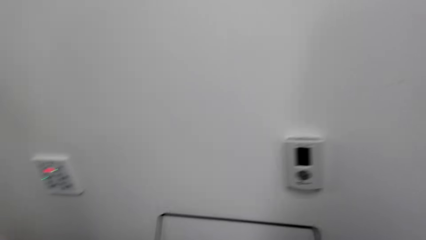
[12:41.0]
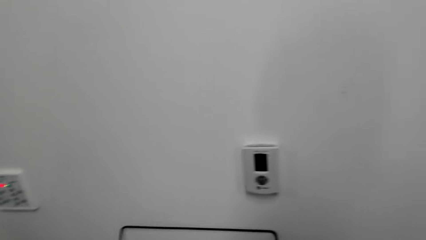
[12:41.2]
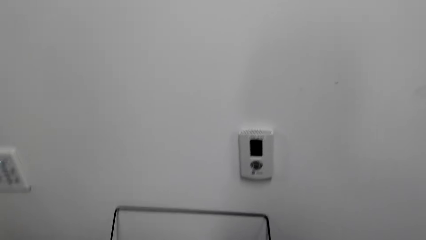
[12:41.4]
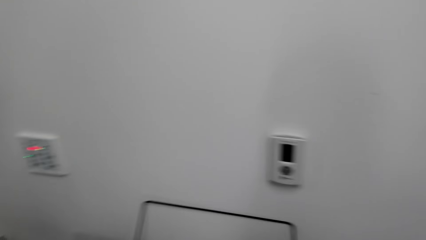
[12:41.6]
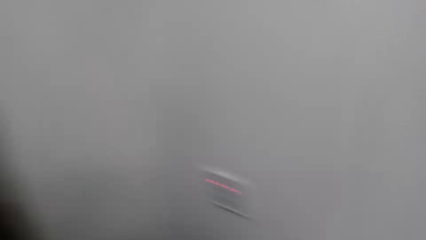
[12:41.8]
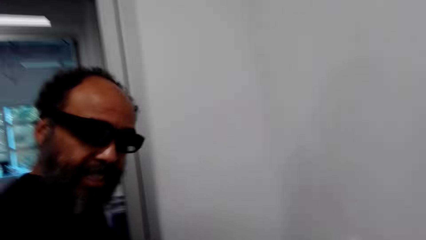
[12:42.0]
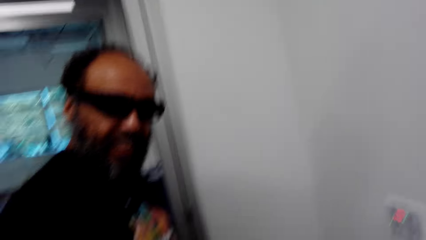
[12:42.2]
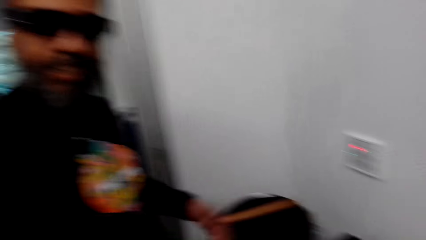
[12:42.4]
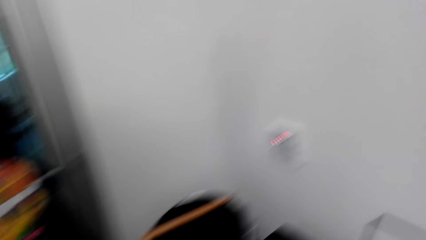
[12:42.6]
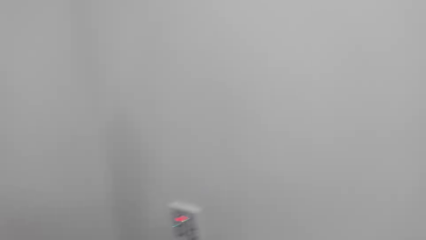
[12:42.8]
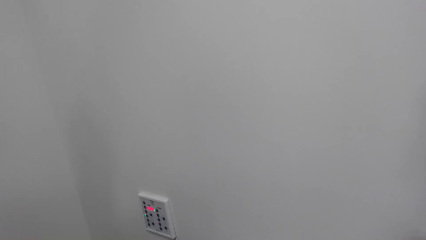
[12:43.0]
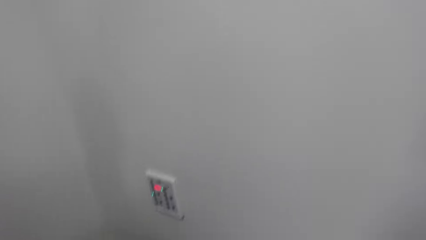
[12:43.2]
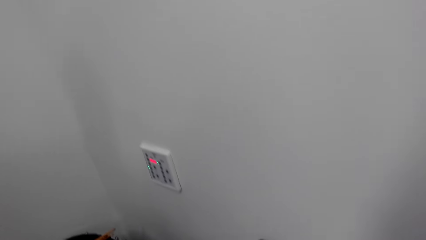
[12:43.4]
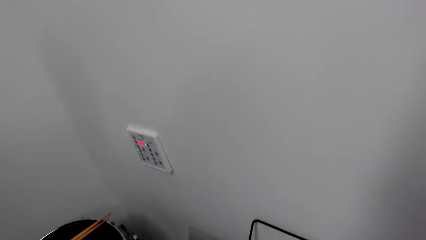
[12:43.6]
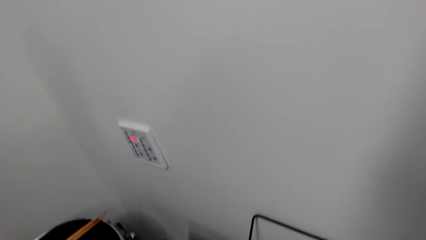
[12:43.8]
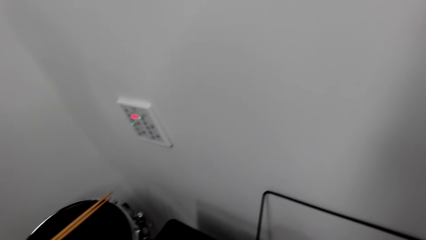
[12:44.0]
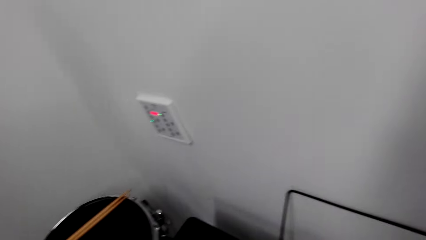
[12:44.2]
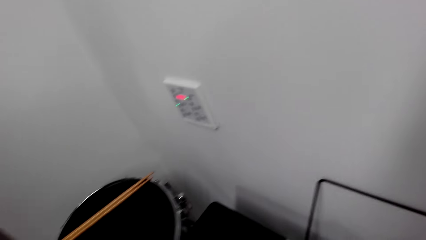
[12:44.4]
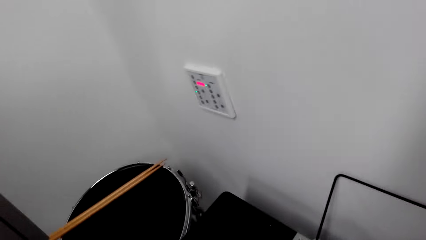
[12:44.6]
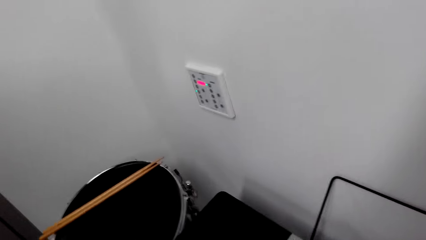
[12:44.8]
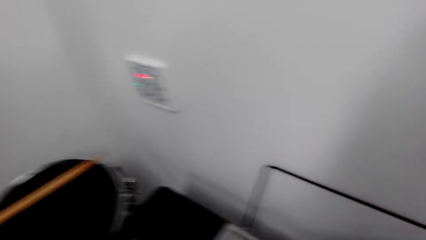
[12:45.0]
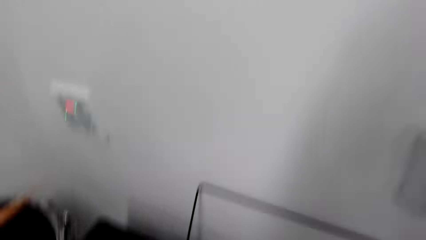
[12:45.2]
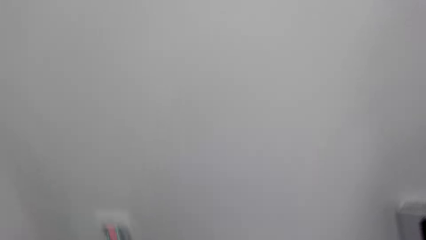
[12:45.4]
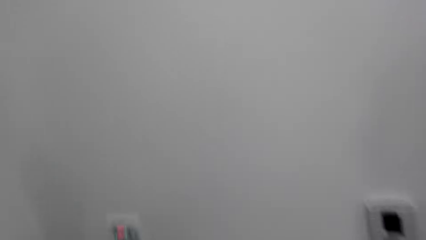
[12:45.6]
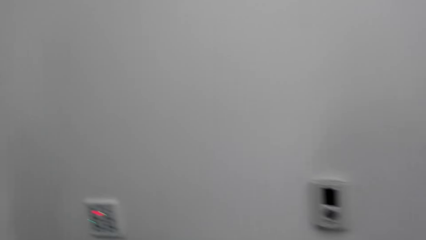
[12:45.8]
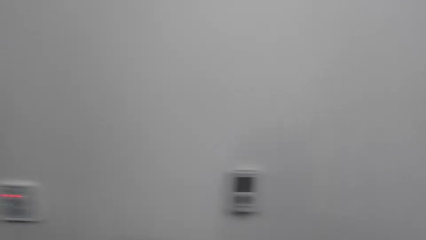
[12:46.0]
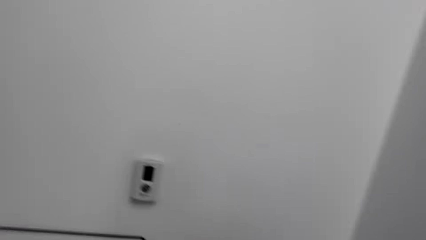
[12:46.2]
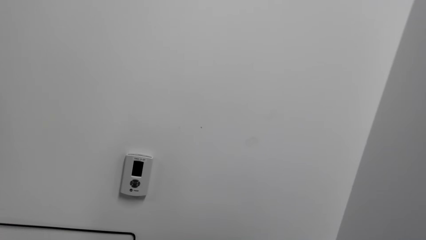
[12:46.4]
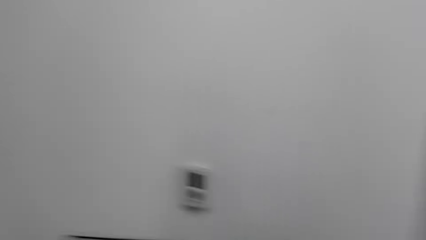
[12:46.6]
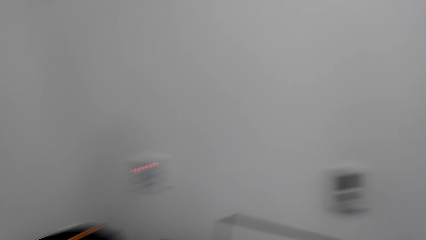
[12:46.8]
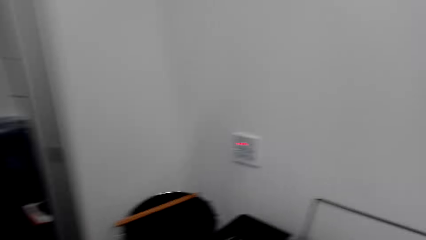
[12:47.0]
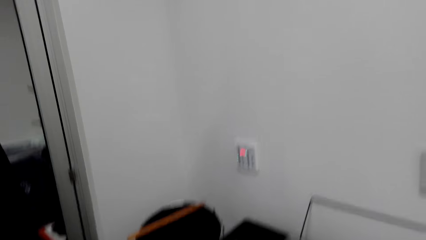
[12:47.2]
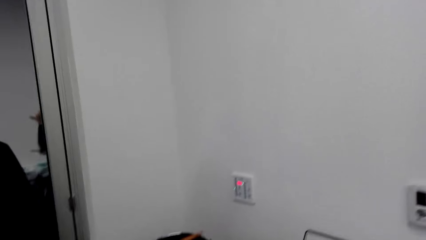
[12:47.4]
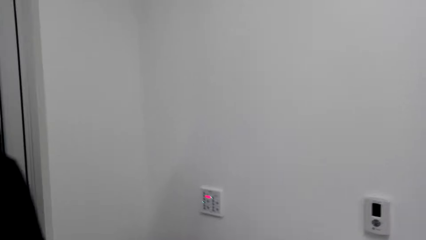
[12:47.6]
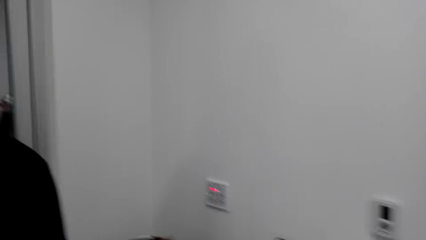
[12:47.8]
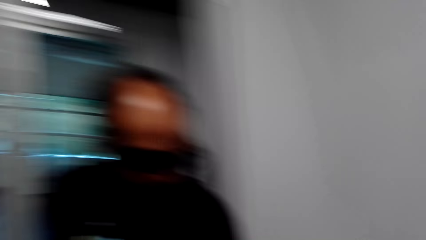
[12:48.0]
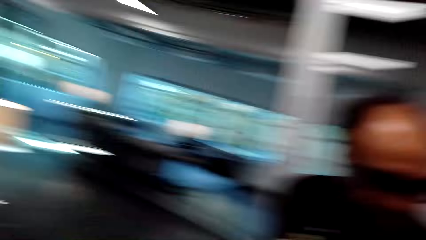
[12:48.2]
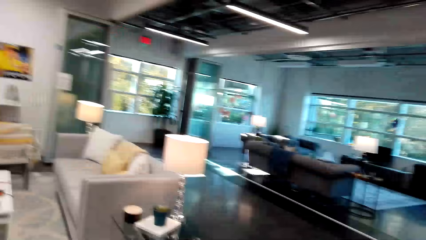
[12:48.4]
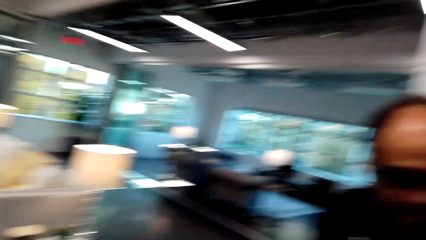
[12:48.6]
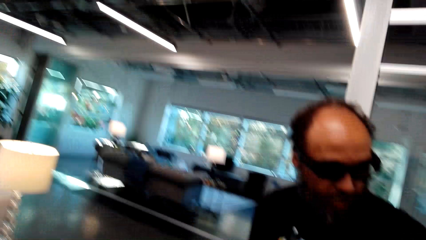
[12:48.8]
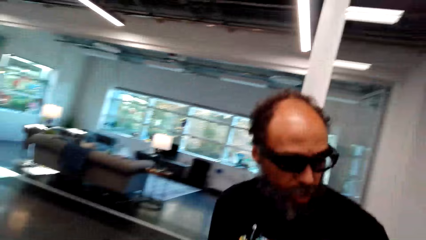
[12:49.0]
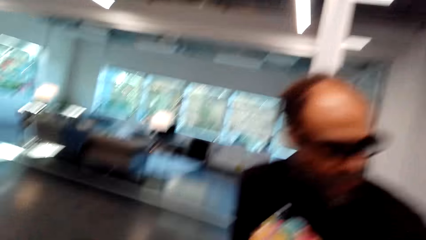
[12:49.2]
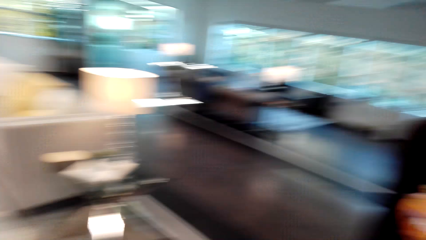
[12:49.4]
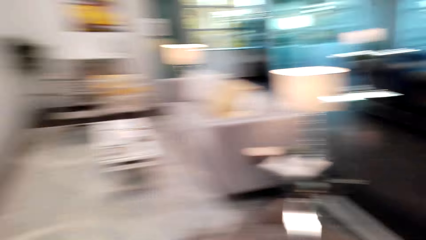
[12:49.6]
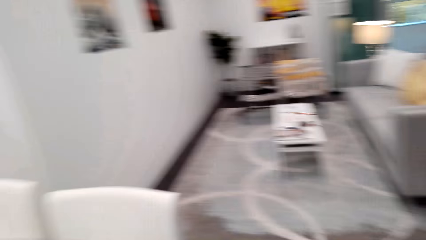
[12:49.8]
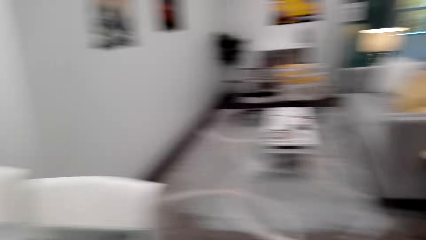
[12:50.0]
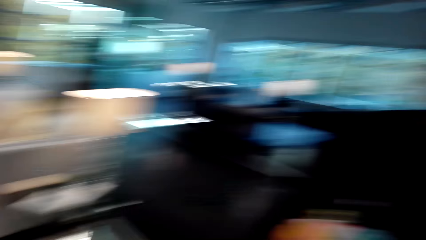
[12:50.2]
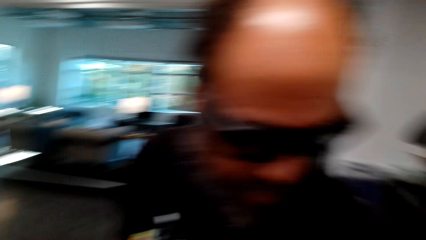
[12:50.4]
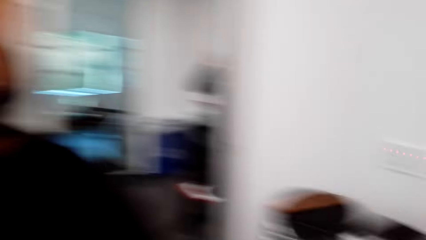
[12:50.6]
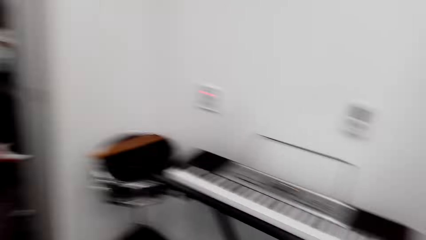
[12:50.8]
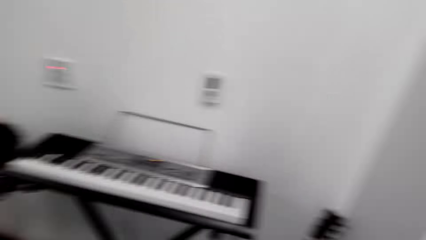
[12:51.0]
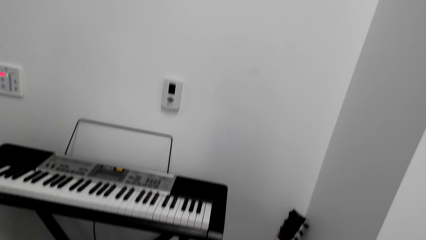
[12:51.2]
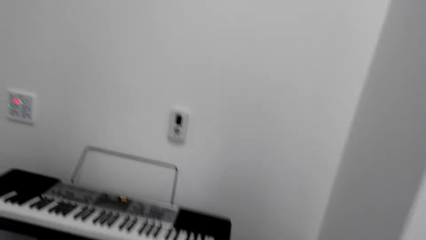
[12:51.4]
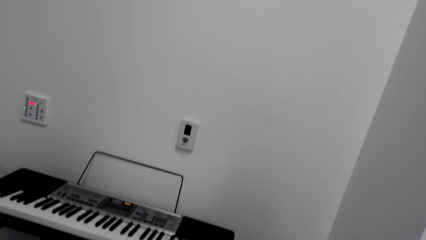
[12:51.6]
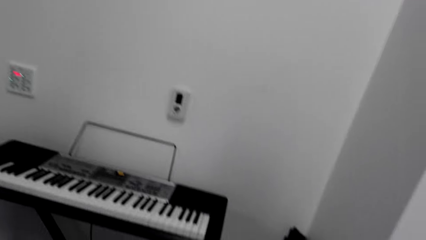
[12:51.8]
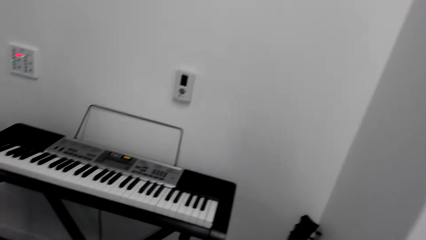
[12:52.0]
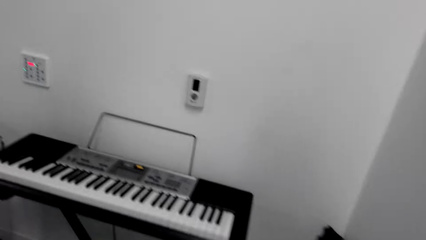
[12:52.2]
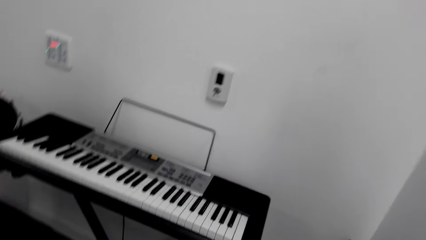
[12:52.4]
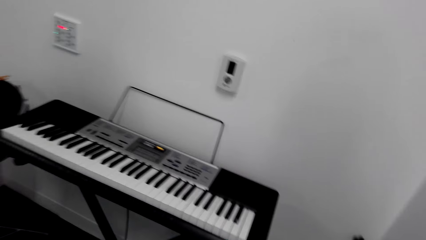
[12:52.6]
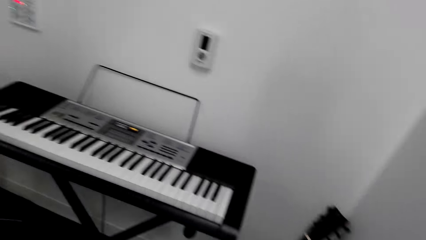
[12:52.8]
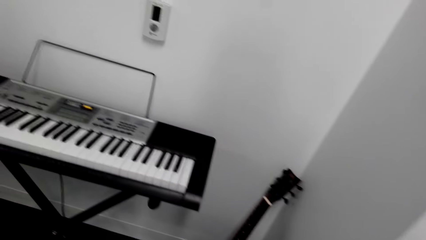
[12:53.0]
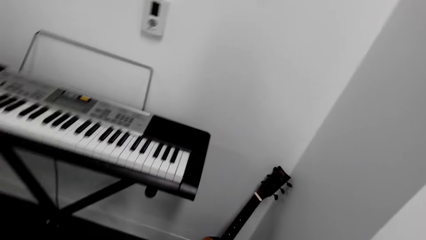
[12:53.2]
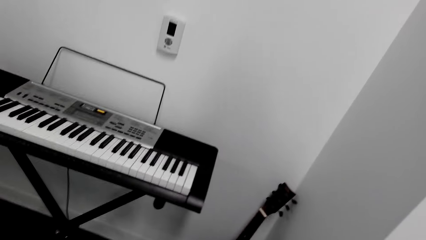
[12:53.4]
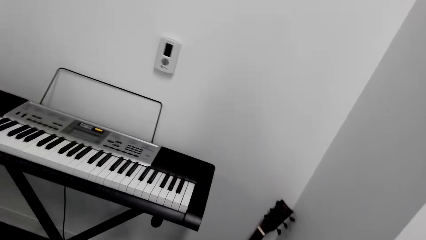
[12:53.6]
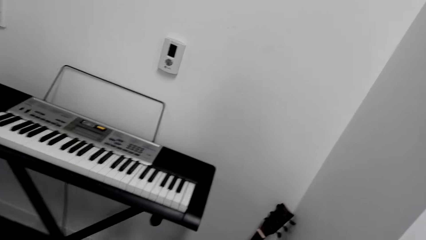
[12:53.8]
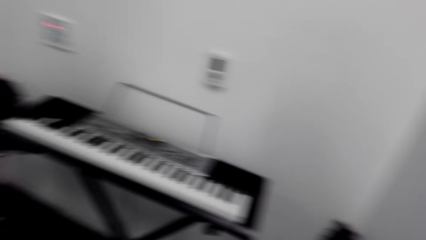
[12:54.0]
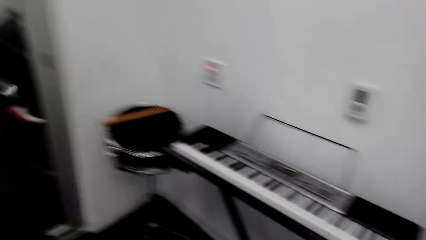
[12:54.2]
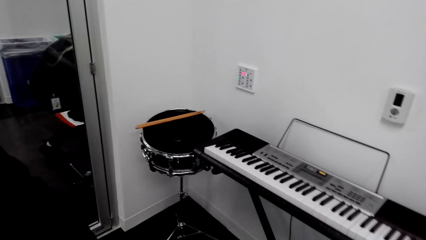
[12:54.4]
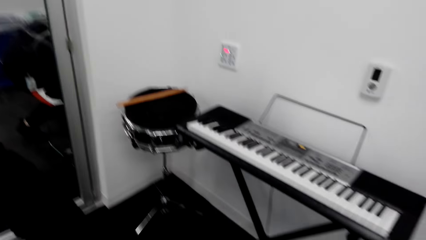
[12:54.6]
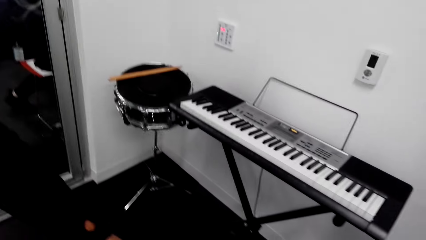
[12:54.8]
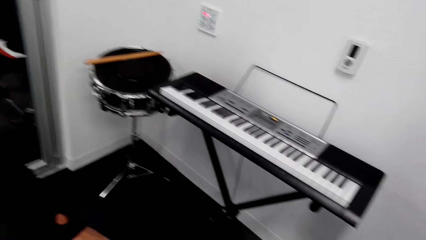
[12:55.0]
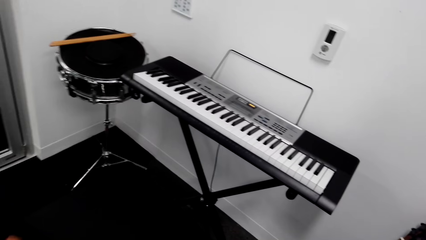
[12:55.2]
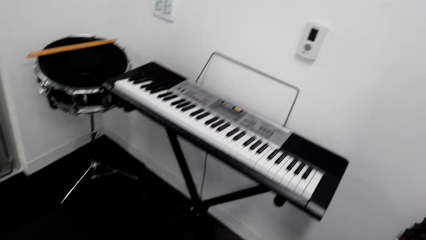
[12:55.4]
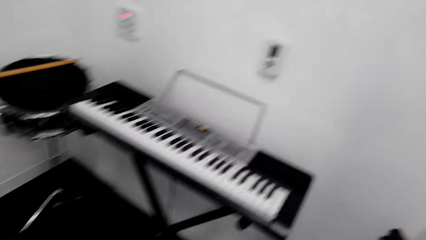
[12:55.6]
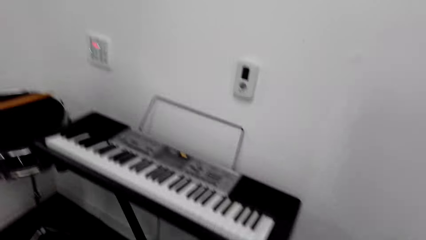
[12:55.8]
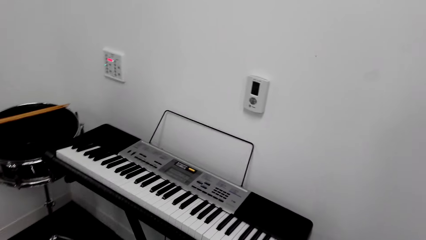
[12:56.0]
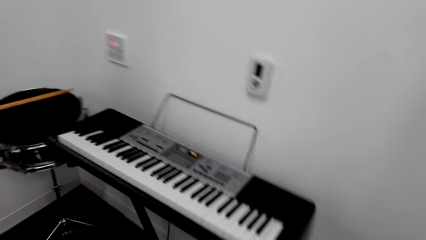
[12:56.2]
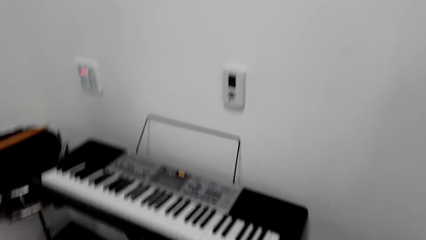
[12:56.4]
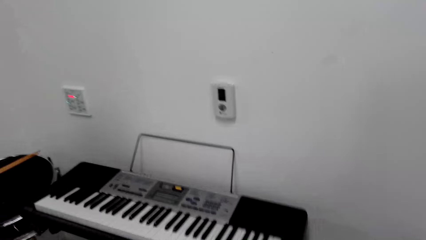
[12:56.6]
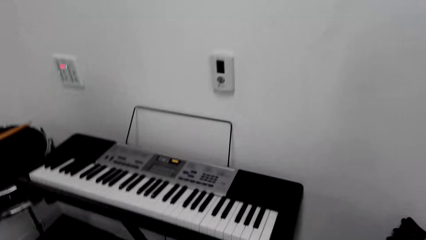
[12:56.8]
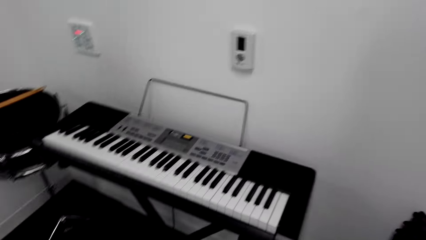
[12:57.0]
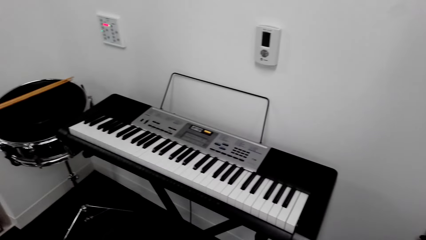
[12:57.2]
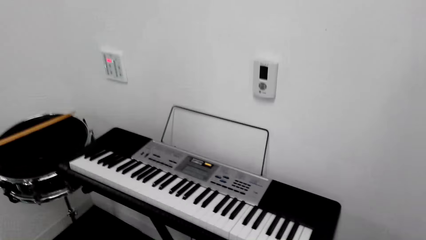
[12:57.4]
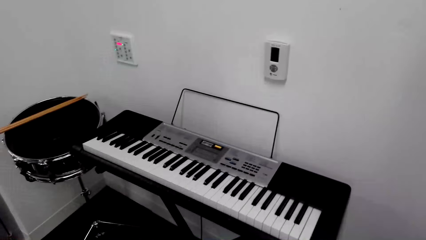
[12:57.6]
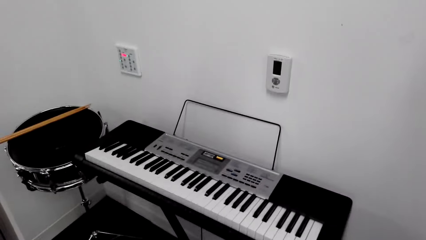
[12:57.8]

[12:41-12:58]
The camera wearer looks at a man. They turn around the room. They look around the house. The man stands in front of the camera wearer. The camera wearer looks at the piano.
